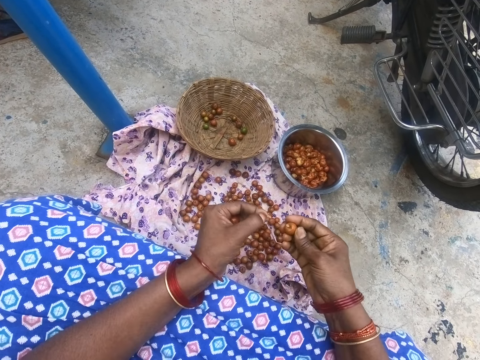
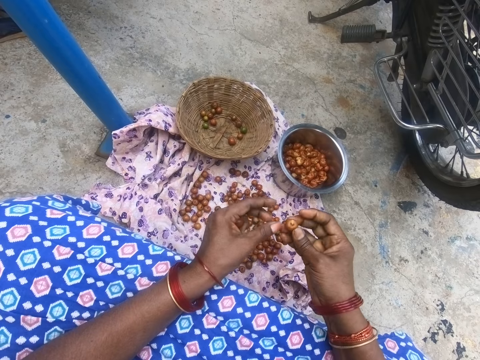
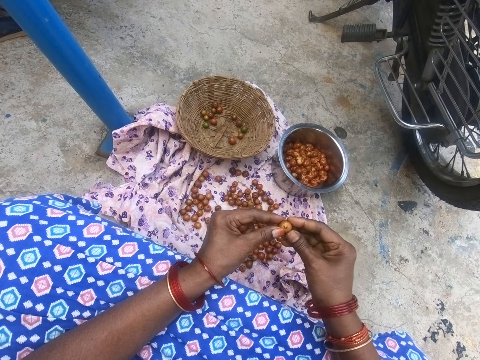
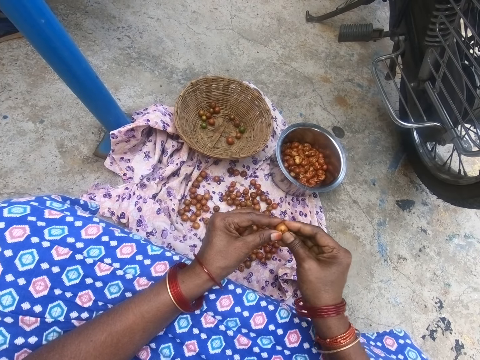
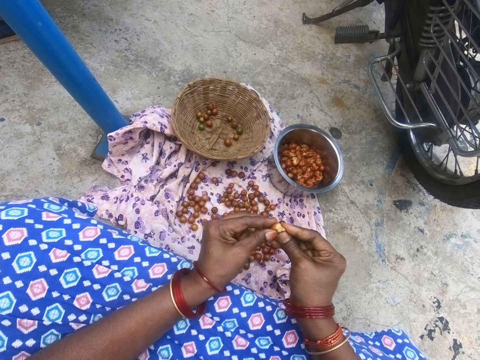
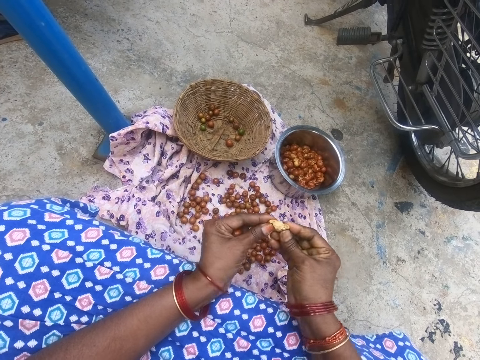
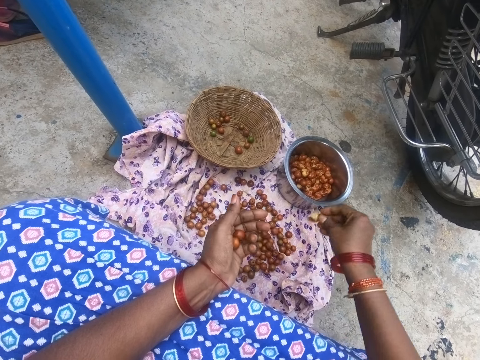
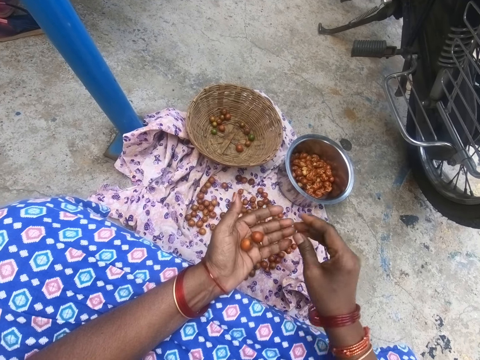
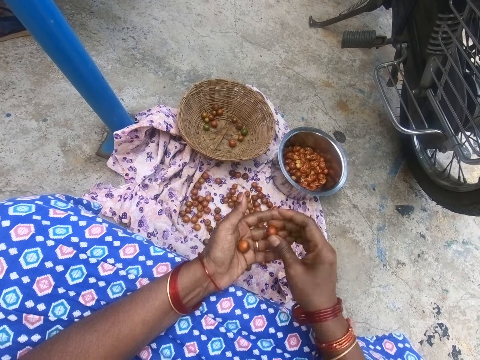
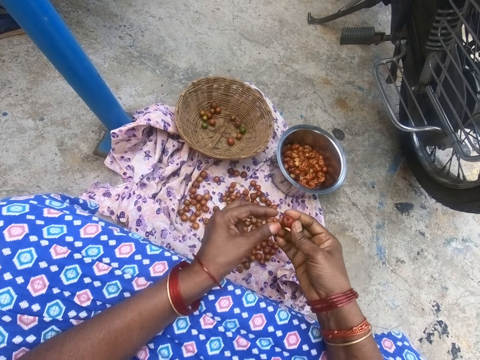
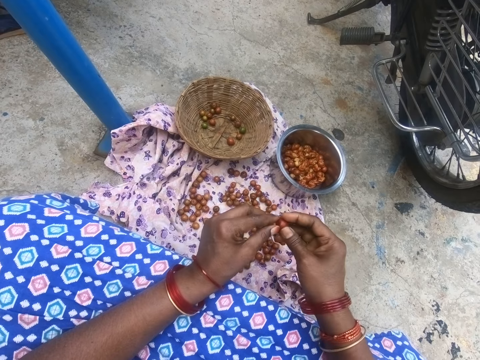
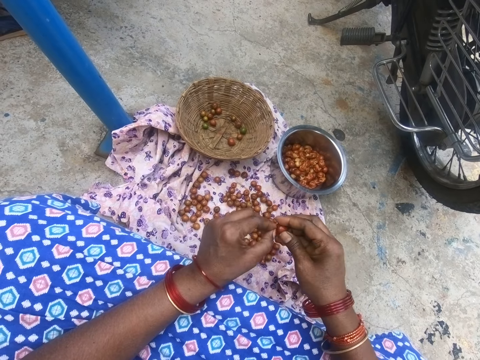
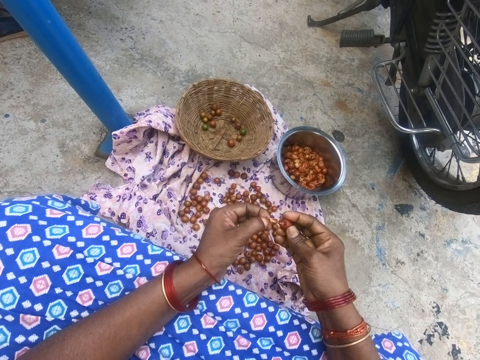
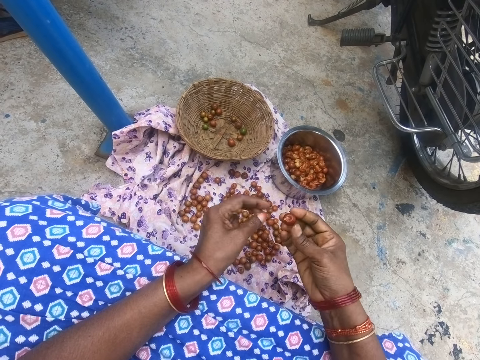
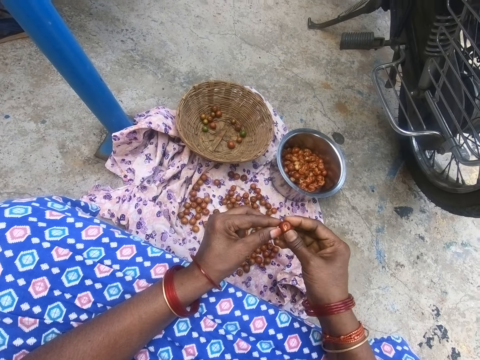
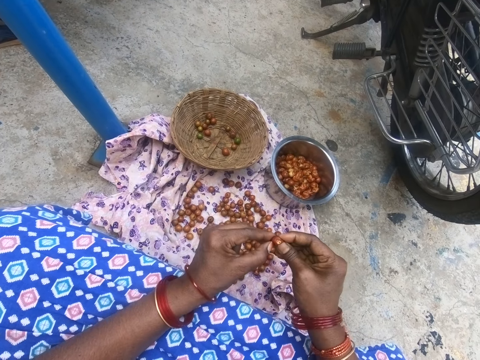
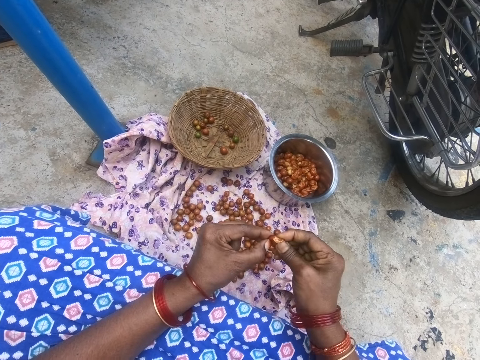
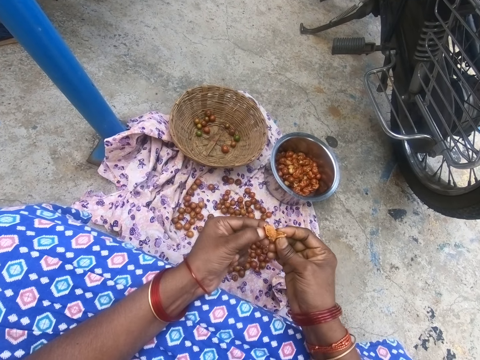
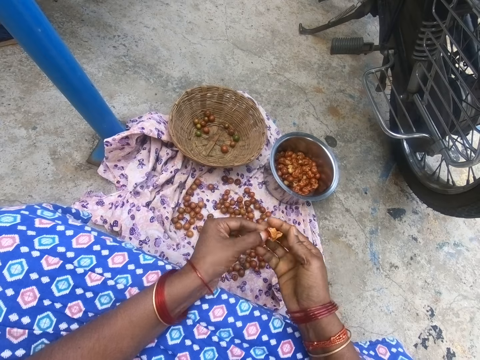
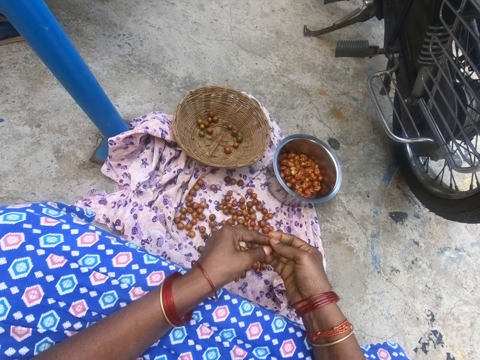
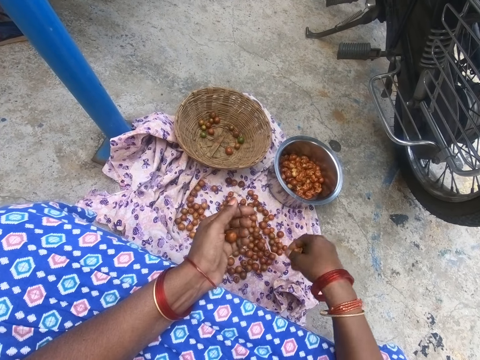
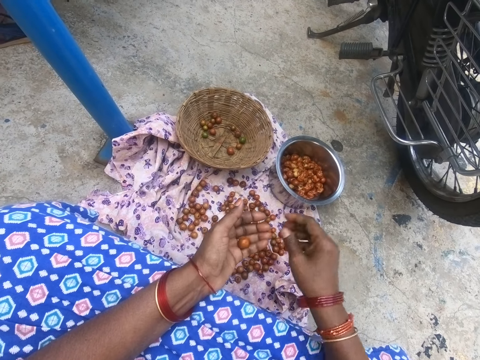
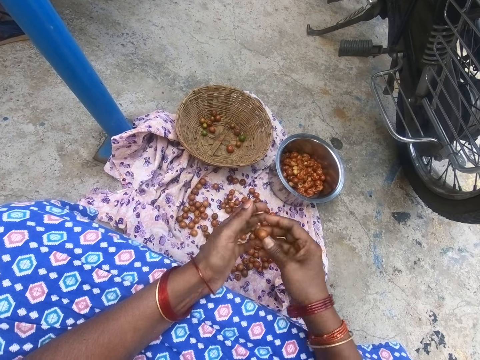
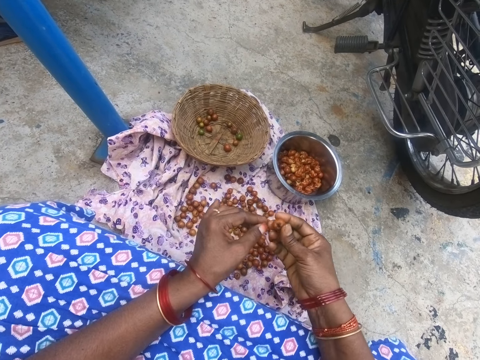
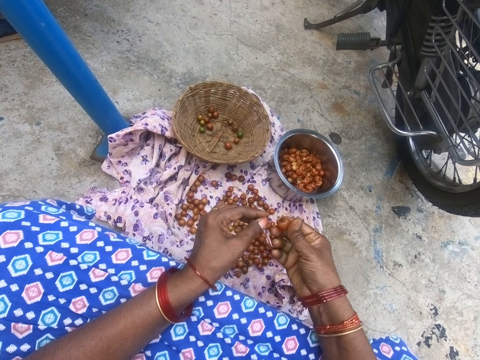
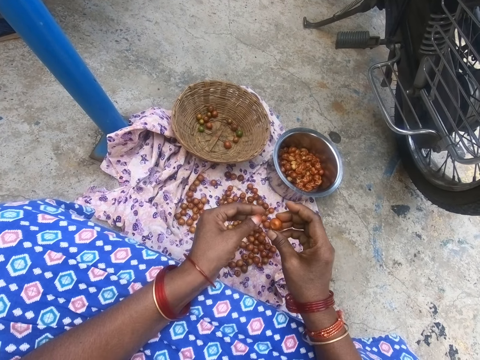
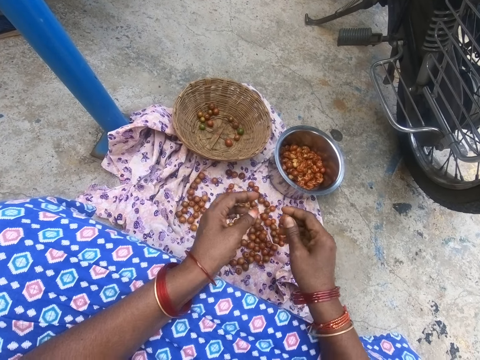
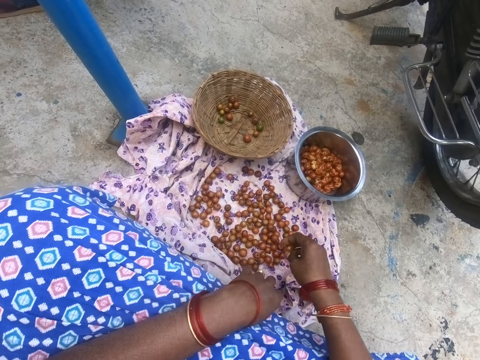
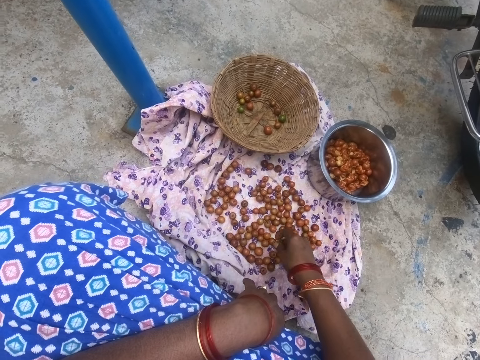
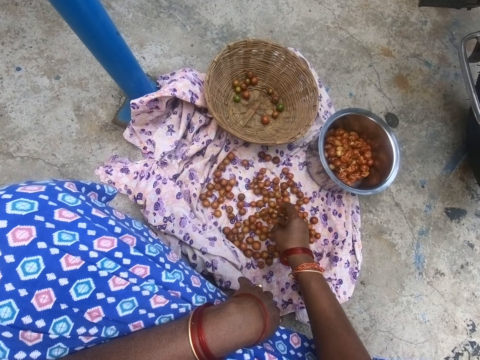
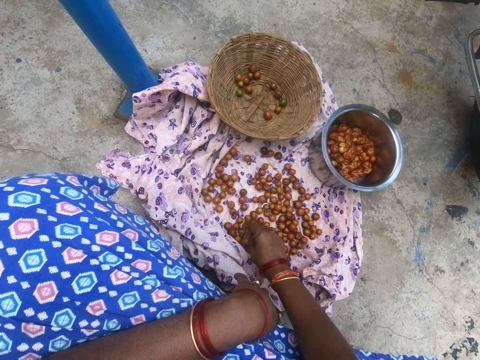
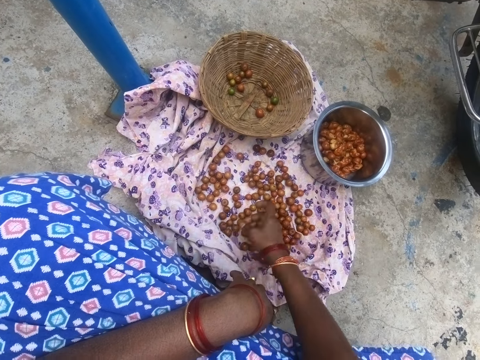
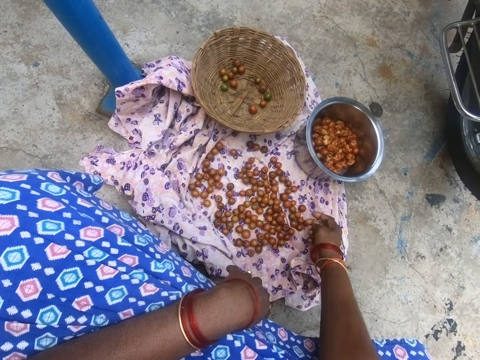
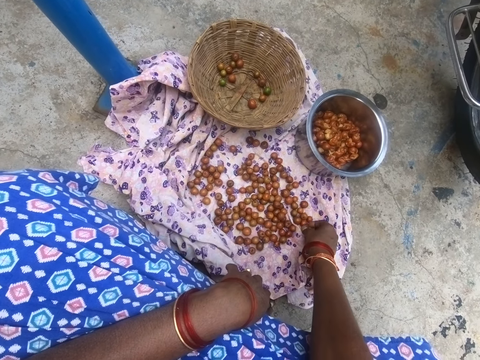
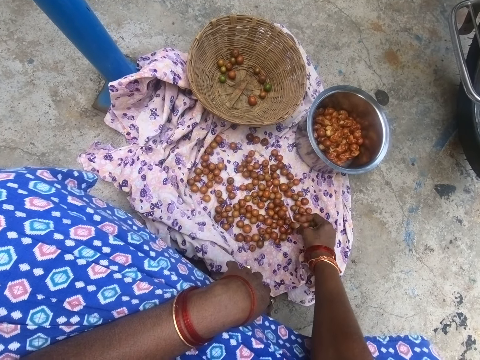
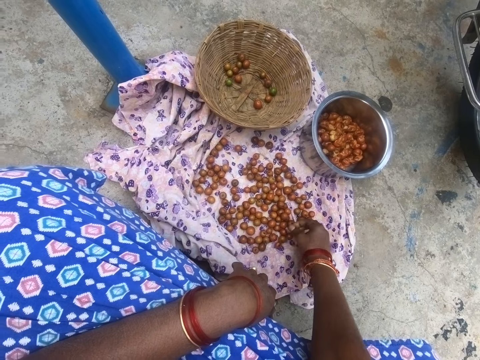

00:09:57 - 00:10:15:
The camera wearer throws down something and peels something. They squeeze a jujube. They put down the jujube in a pot. They pick the jujube from the other hand with the right hand. They remove part of the jujube and throw down something. They interact with a person. They peel something. They squeeze the jujube. They put down the jujube in a pot. They pick the jujube from the other hand with the right hand. They turn something. They put down the jujube. They pick the jujube.

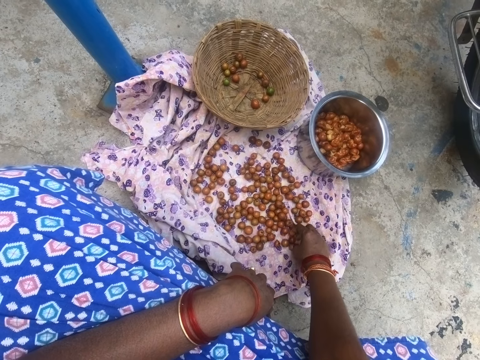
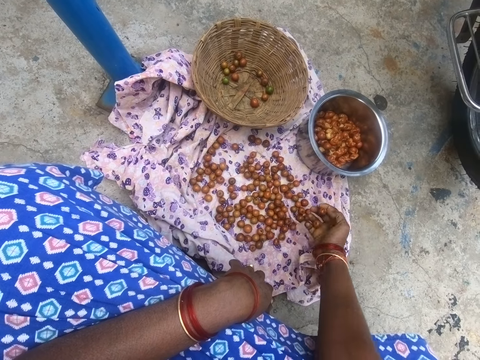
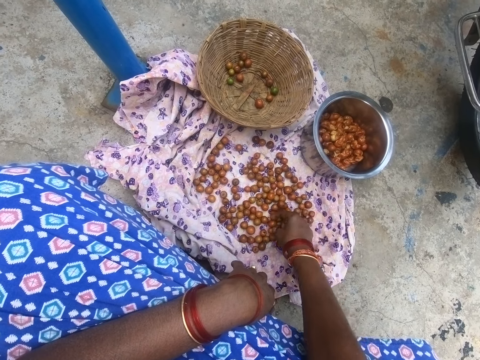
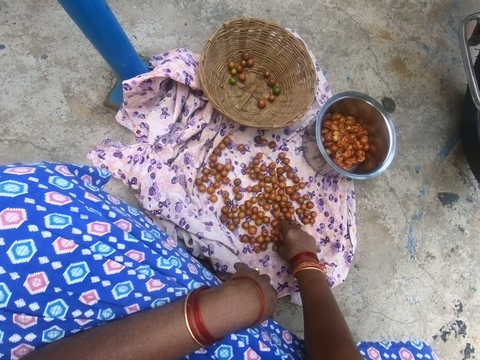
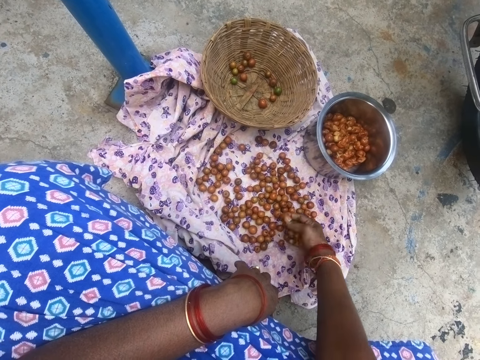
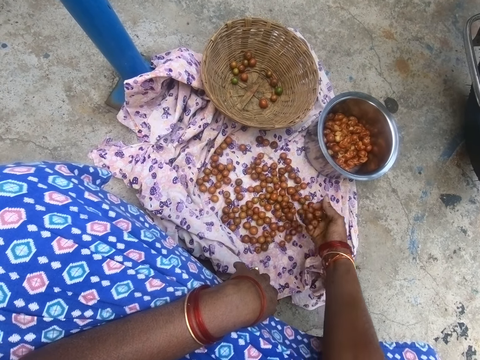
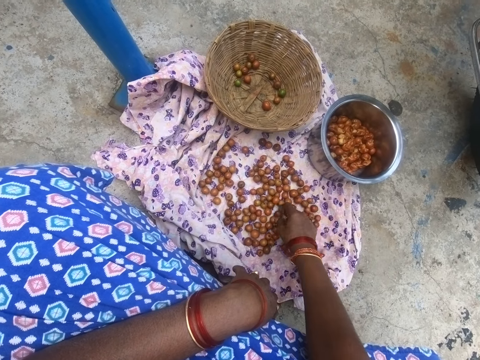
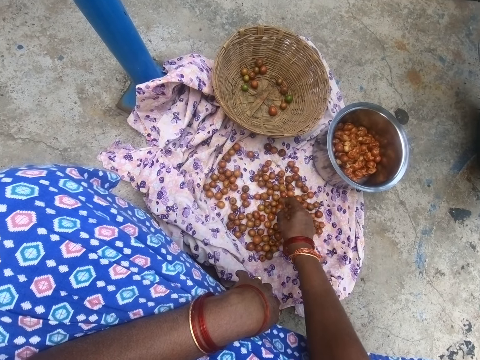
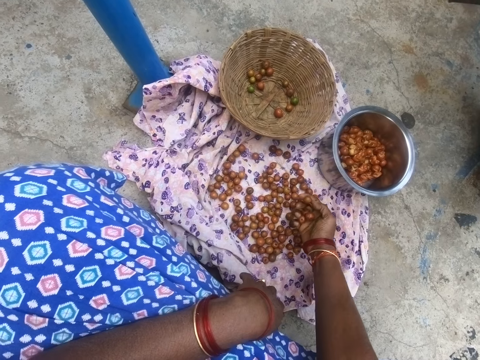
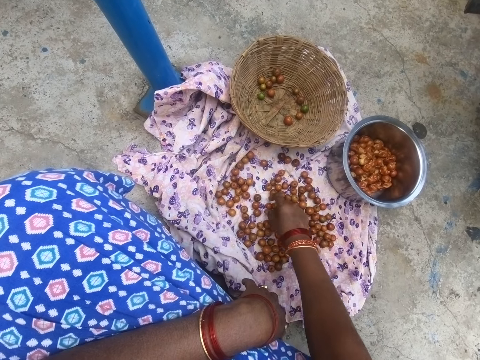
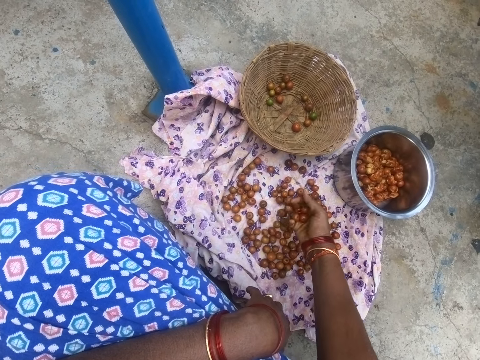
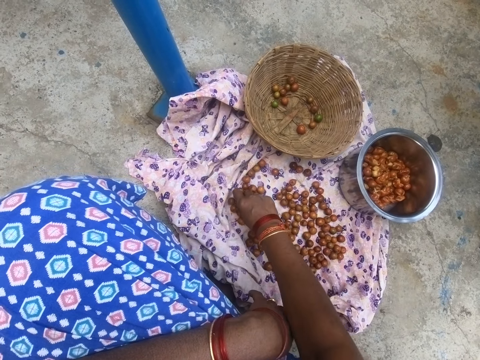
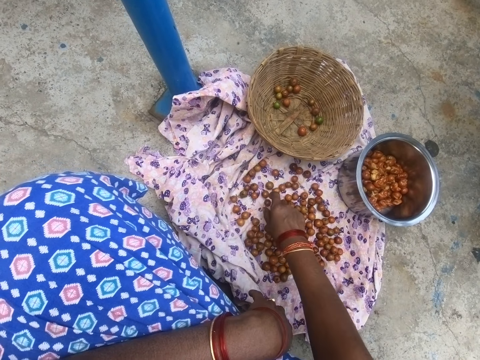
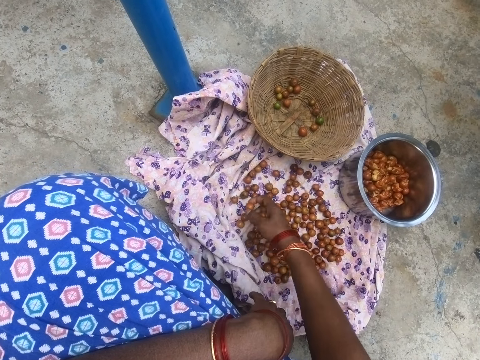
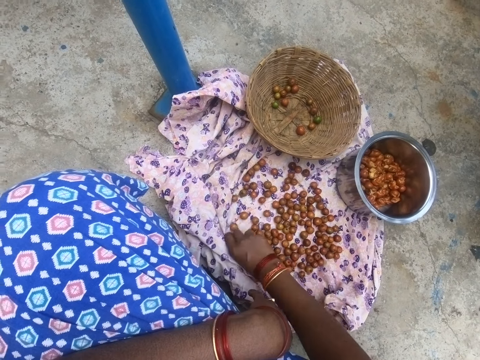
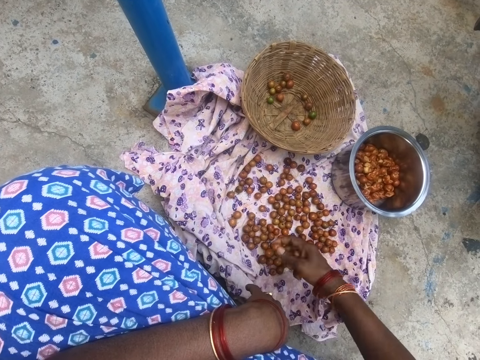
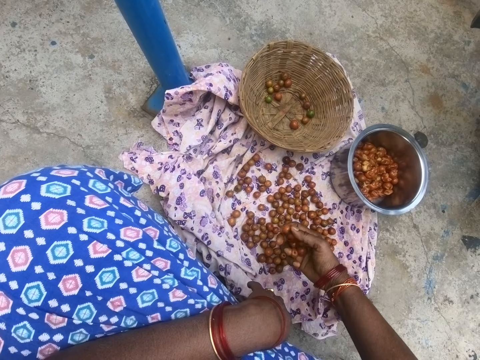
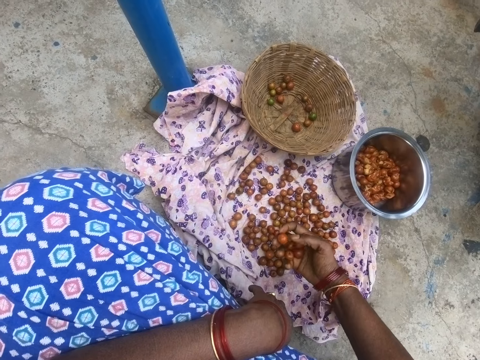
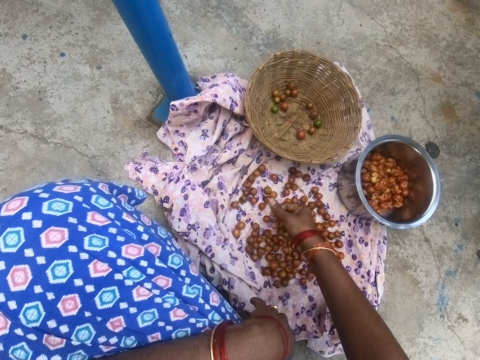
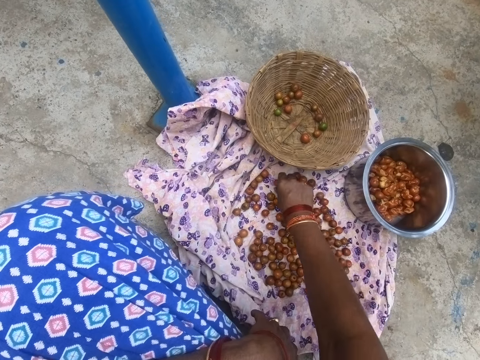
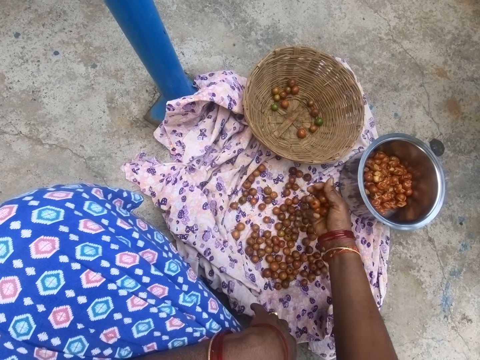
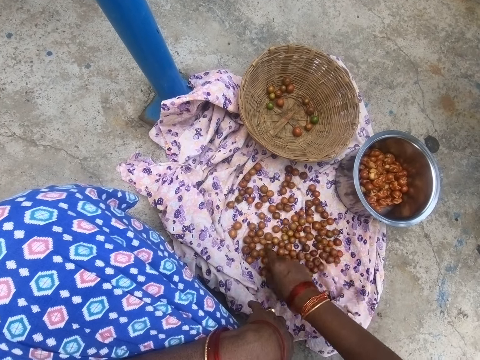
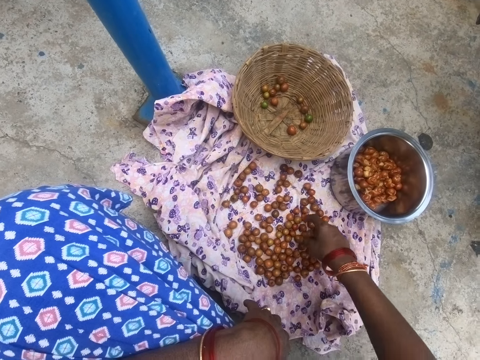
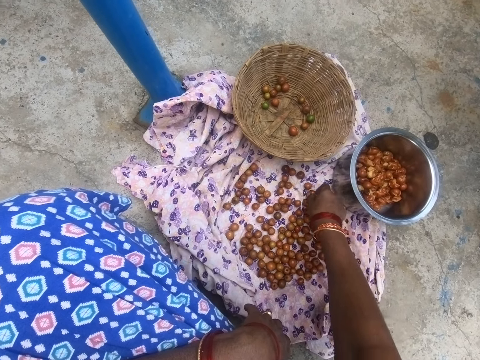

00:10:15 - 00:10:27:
The camera wearer wipes a jujube on a cloth. They pick the jujube.
